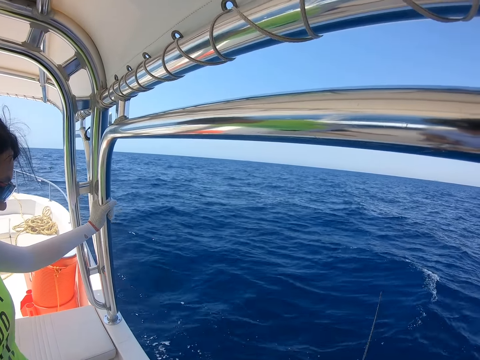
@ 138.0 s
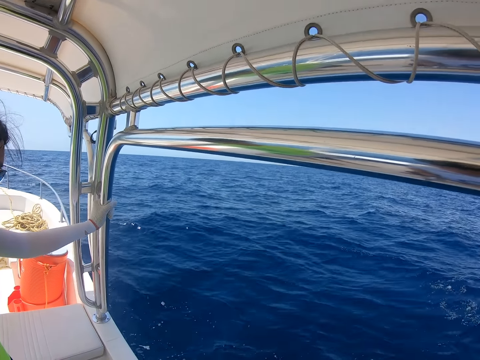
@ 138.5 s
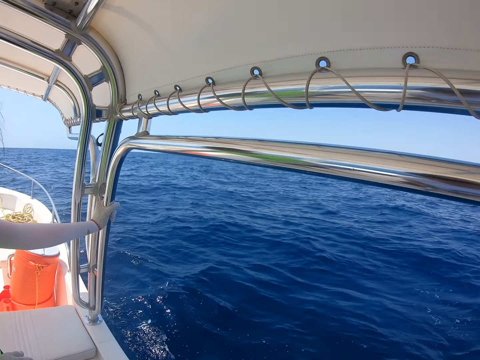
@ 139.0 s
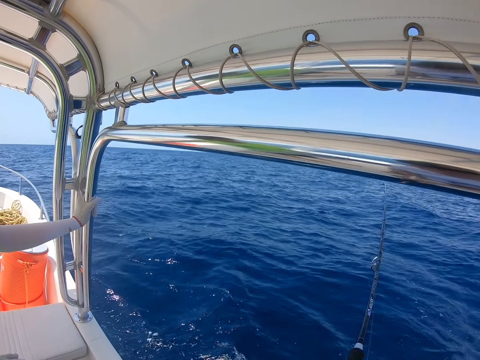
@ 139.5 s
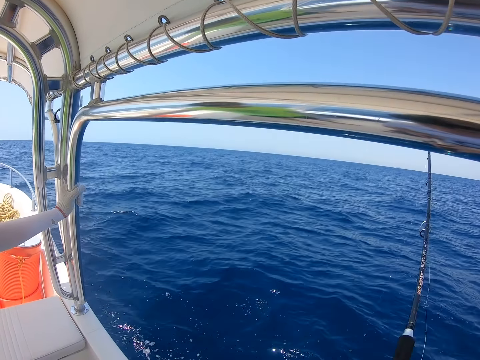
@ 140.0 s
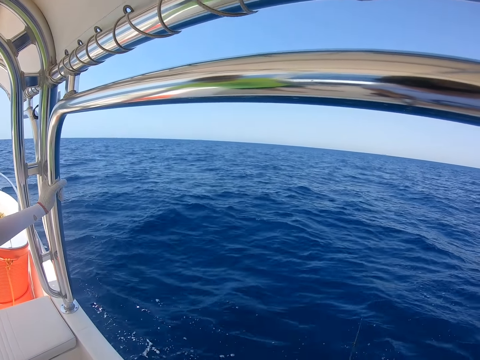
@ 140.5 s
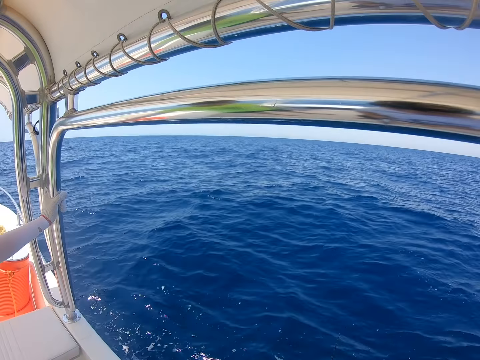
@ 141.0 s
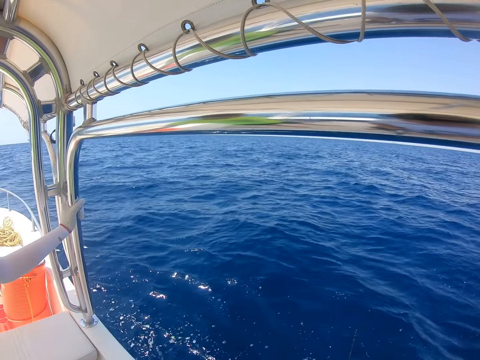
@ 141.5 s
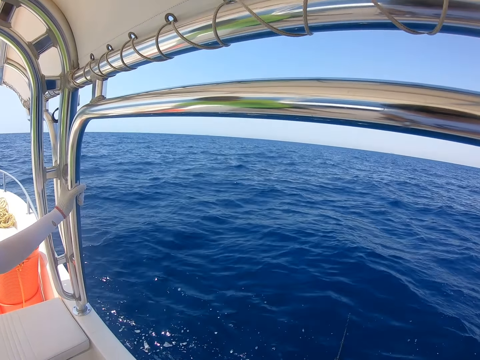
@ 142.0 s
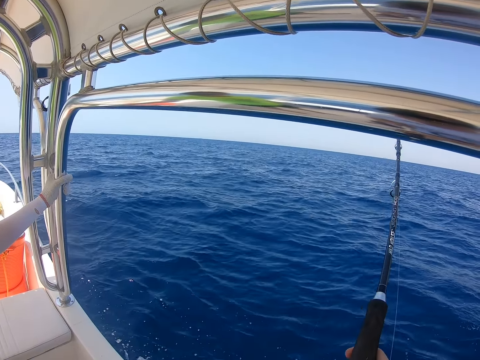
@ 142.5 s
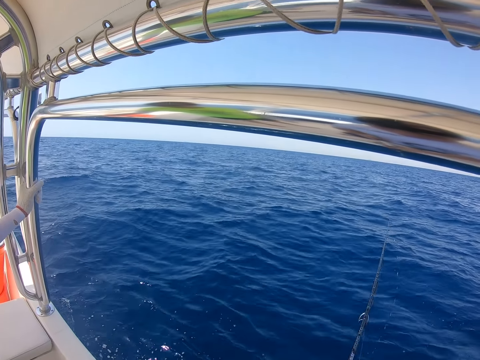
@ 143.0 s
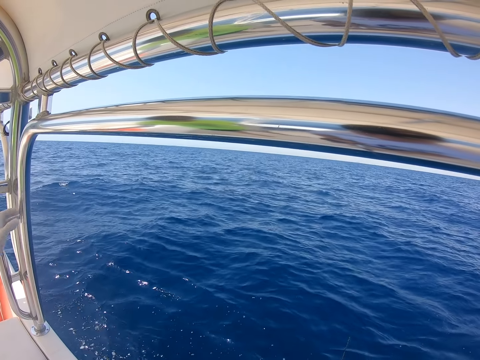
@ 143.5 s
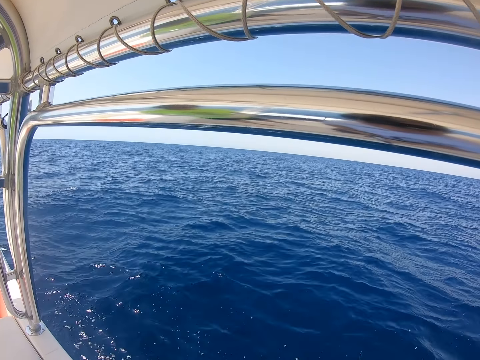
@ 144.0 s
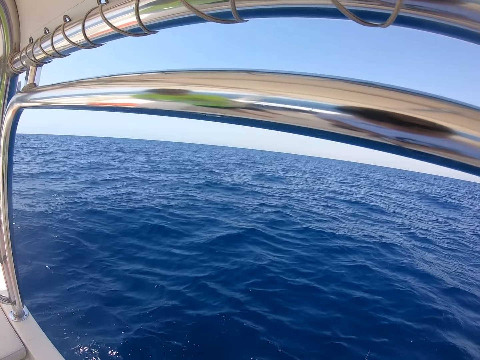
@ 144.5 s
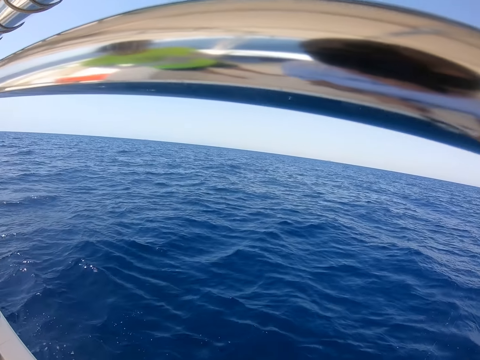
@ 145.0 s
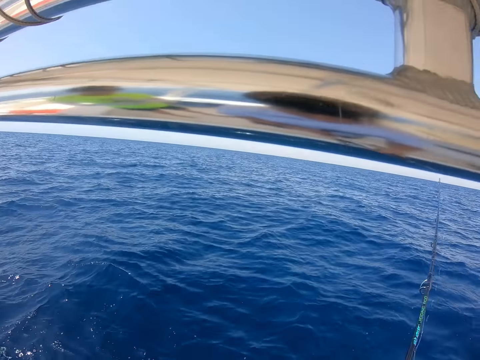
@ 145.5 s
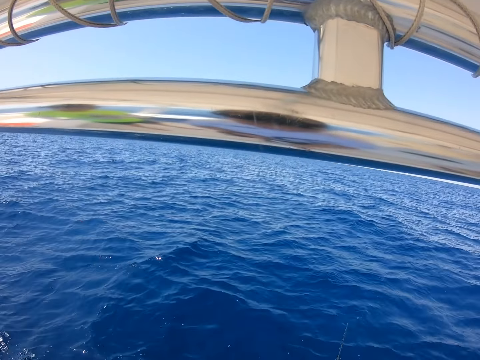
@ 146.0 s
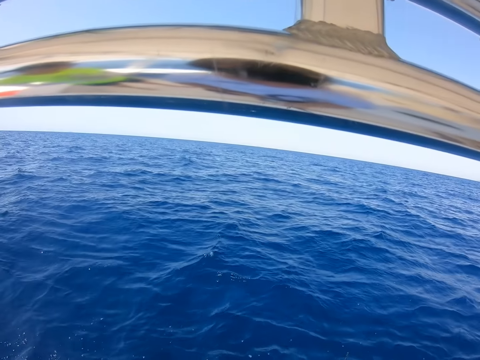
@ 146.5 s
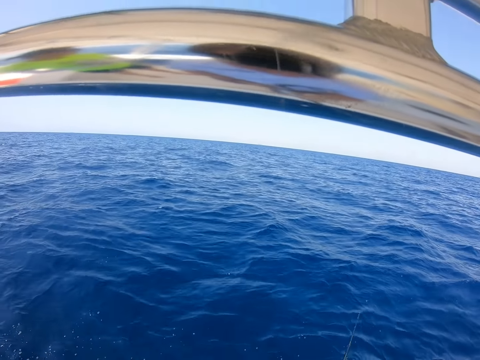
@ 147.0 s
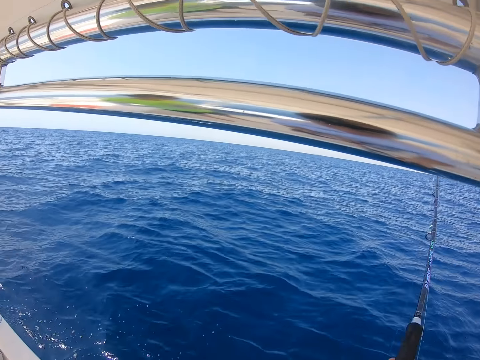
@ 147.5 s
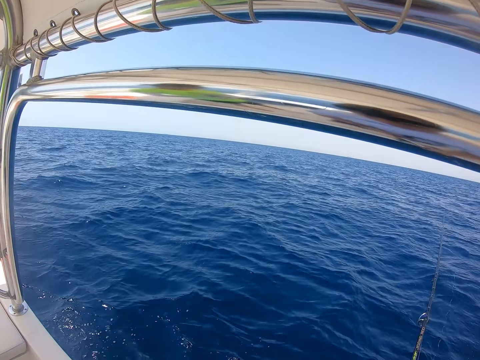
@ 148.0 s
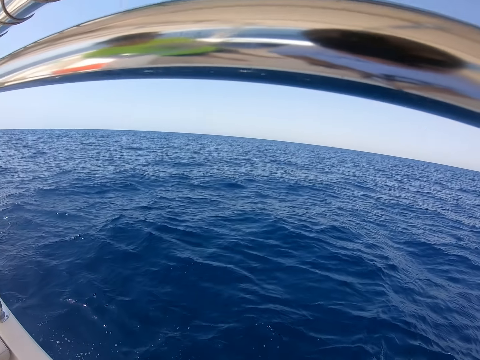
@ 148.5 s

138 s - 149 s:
A man stares at the water.

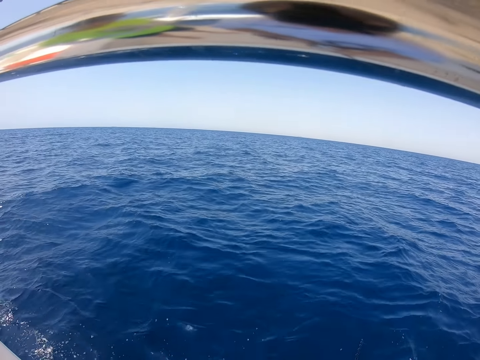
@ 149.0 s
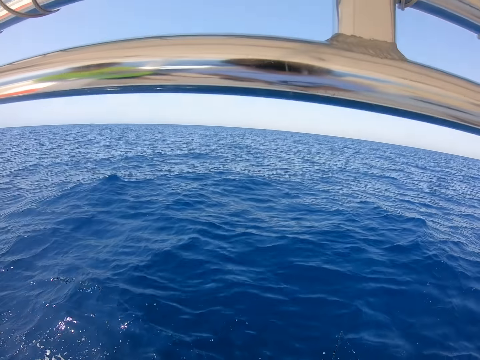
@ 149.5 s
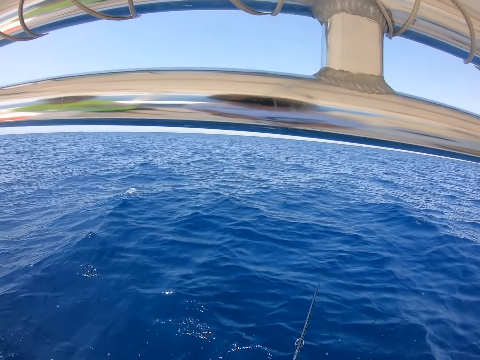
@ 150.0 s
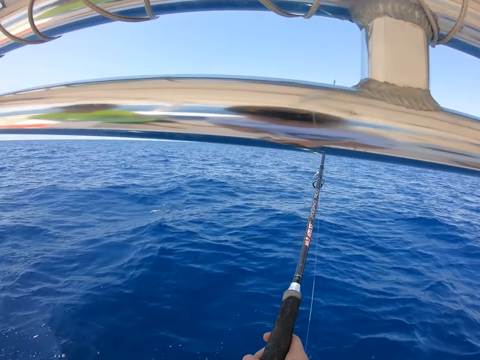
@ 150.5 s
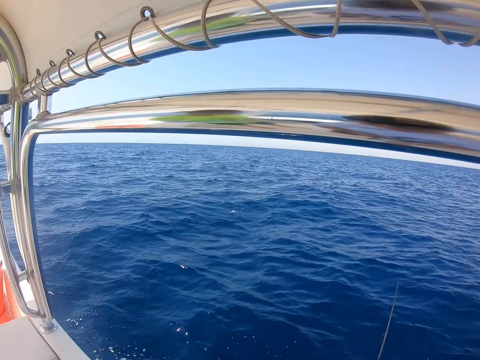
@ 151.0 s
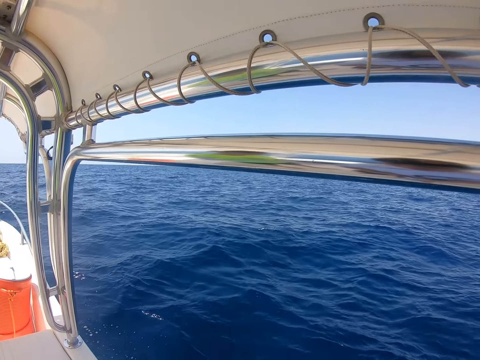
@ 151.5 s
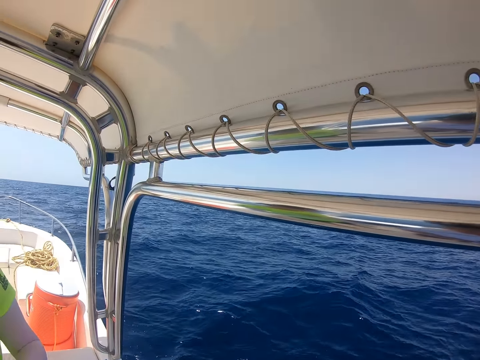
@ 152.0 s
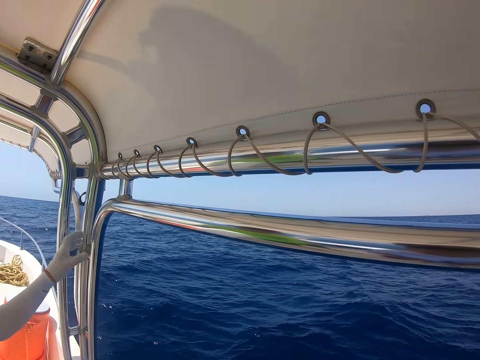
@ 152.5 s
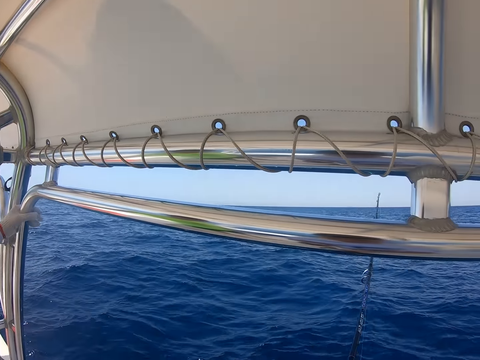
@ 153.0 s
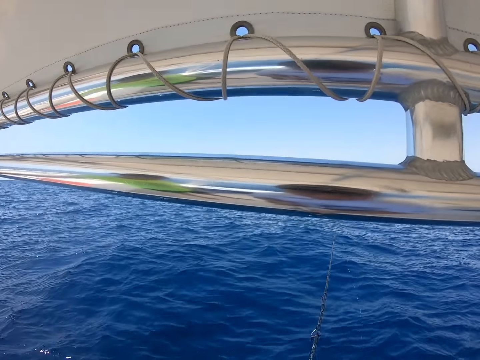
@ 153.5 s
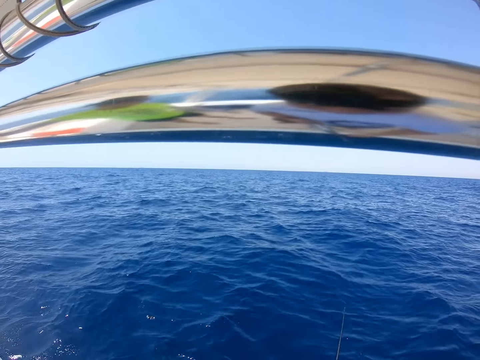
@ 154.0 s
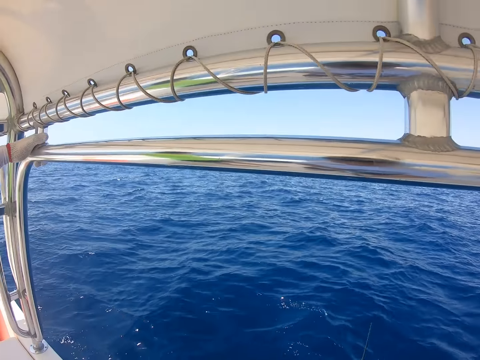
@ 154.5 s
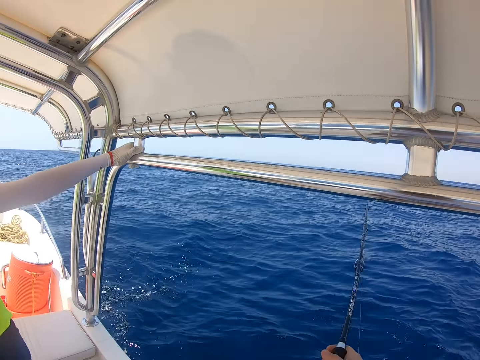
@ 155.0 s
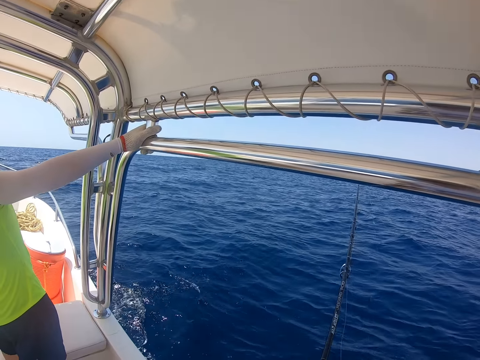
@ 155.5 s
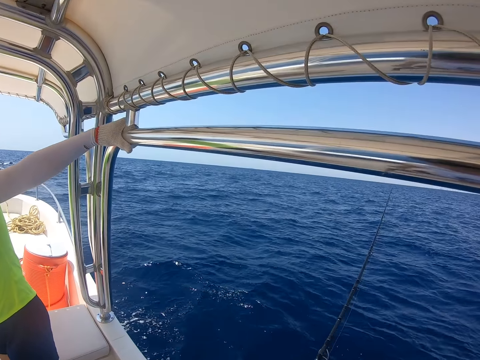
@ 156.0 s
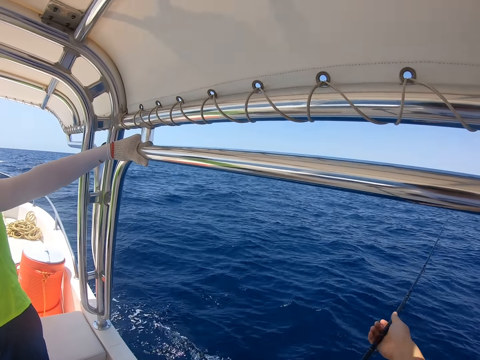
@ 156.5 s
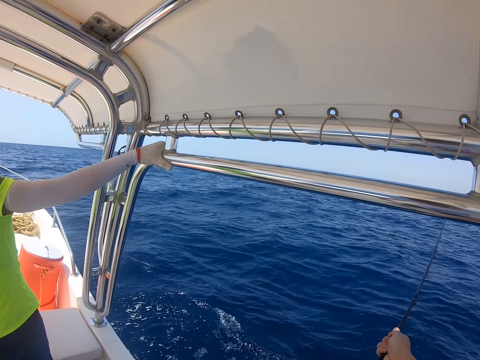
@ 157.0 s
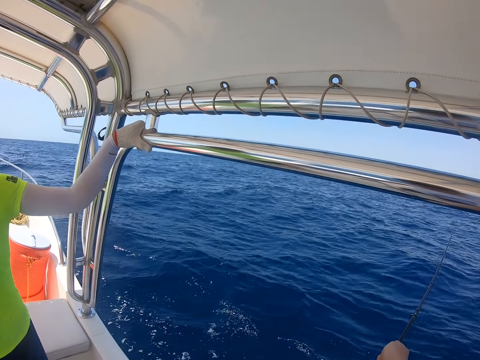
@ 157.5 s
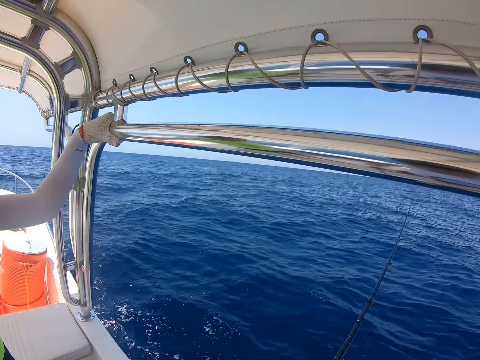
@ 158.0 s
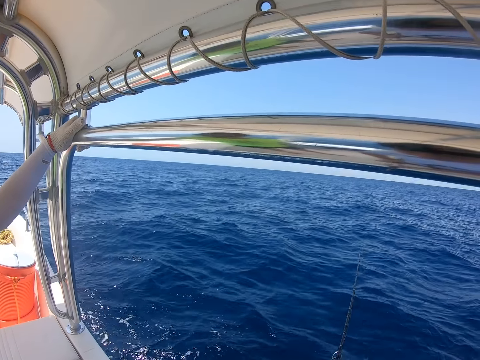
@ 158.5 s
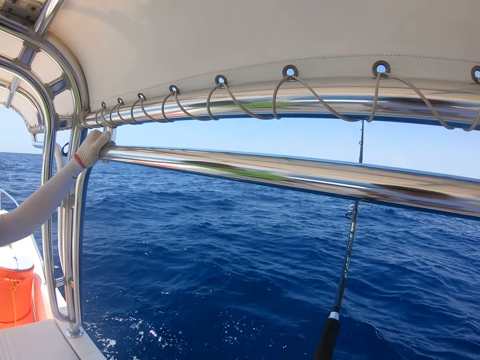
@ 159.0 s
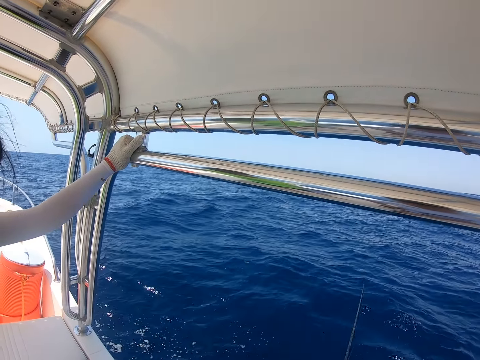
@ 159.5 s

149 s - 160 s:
A man holds the metal rod.

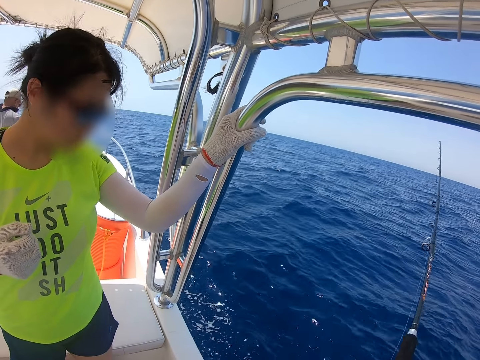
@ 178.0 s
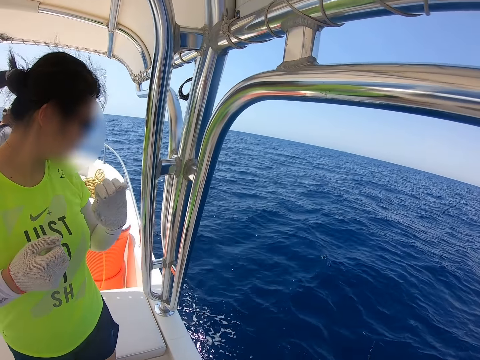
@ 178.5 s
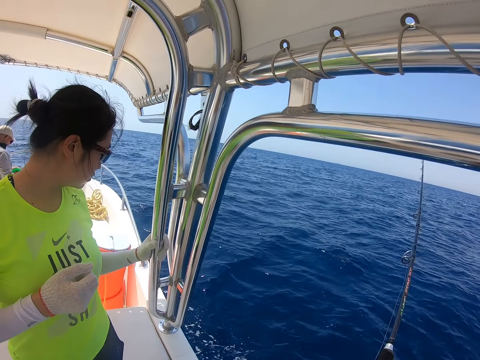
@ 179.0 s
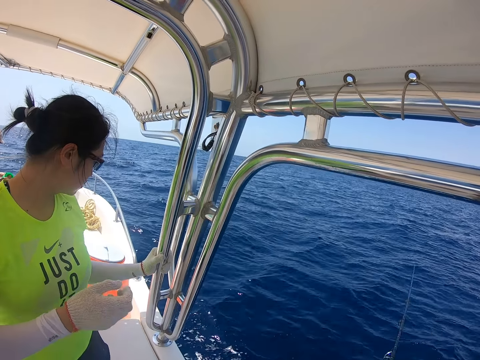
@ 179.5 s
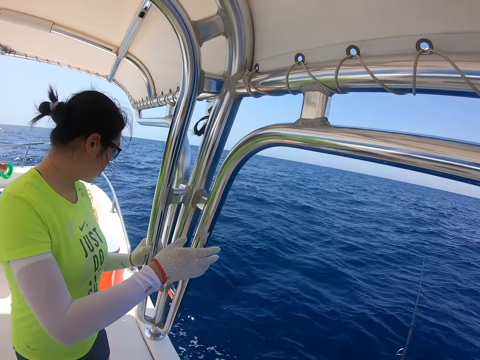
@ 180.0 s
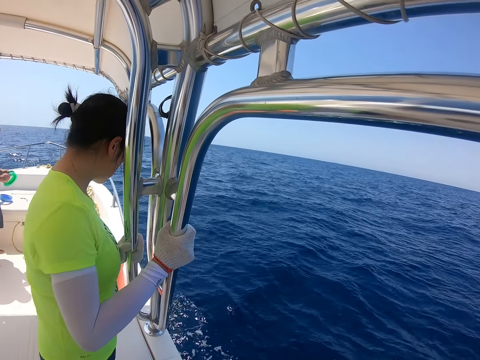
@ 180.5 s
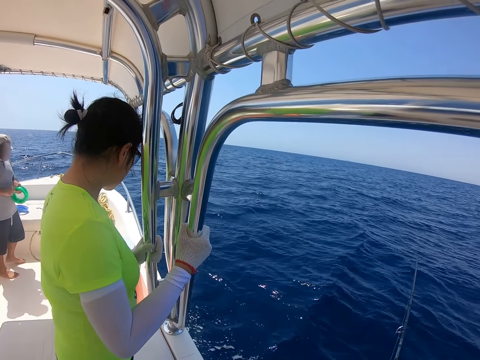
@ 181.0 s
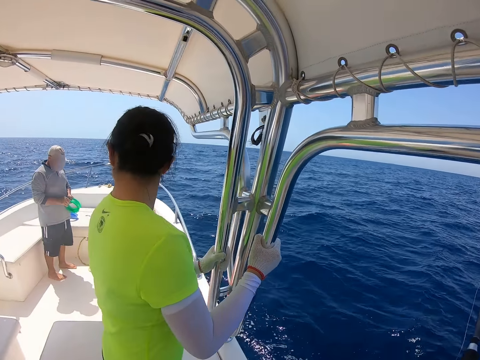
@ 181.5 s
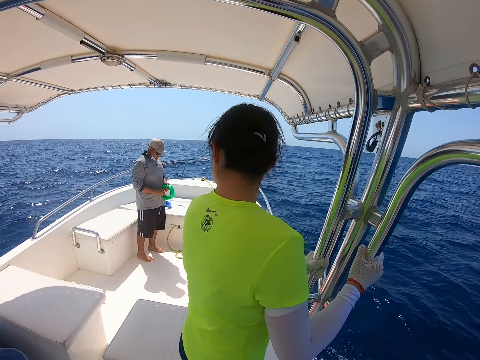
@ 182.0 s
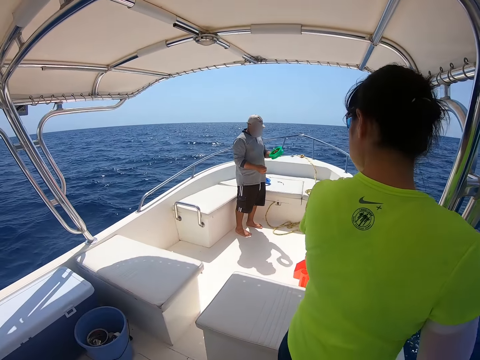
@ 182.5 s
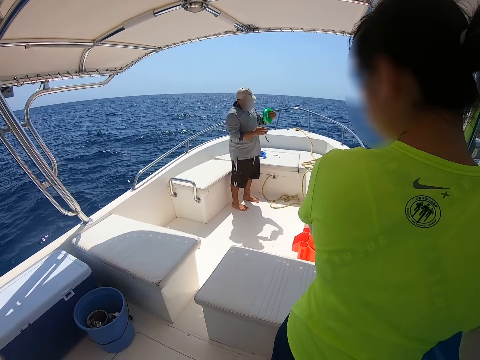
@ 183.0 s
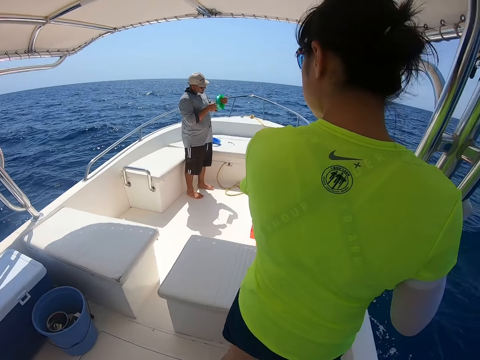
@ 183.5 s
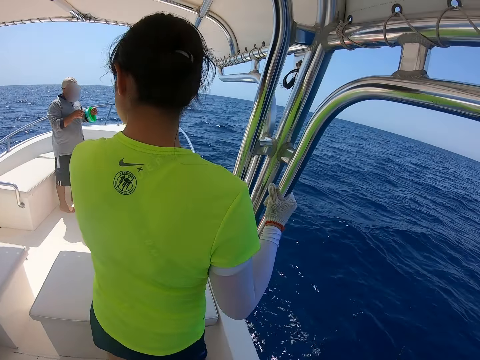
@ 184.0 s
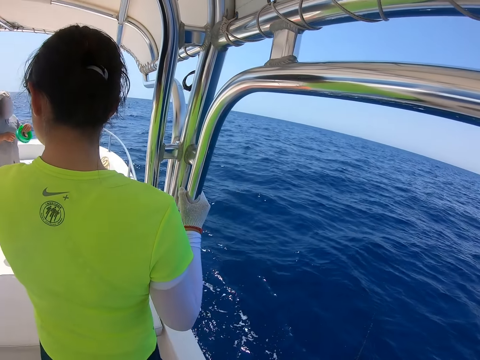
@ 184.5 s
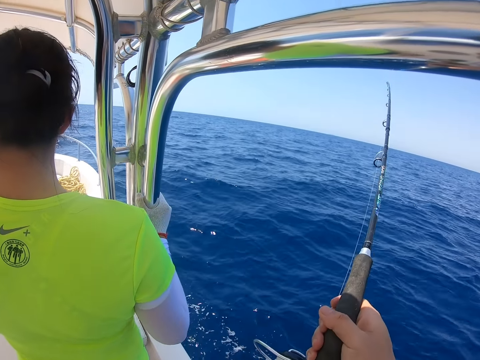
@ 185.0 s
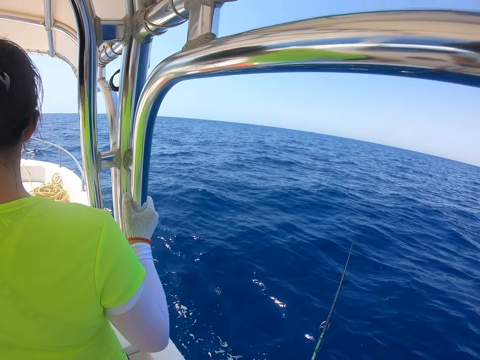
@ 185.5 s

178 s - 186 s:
A man stares at the water. Another man unfolds the string. A person holds the boat.
